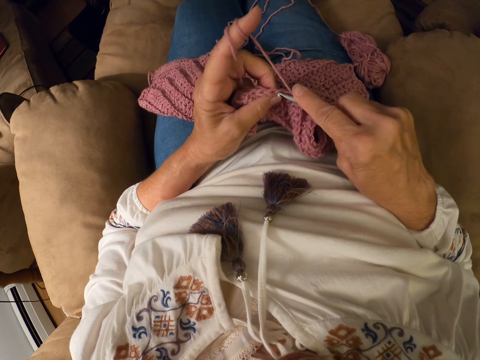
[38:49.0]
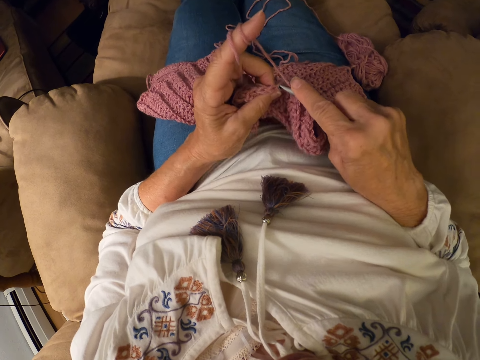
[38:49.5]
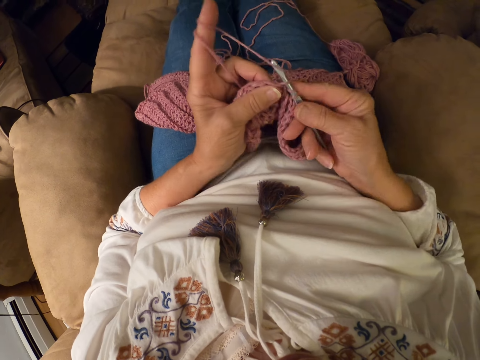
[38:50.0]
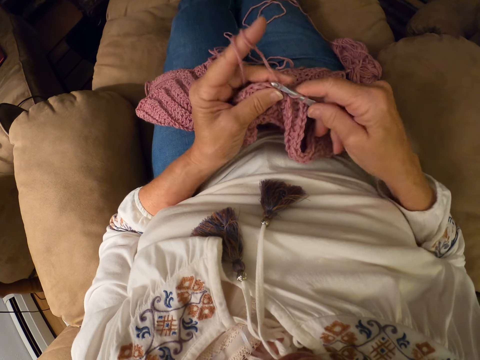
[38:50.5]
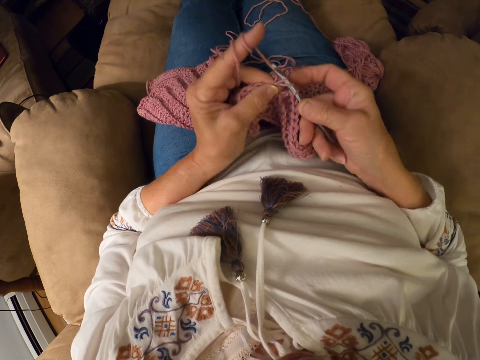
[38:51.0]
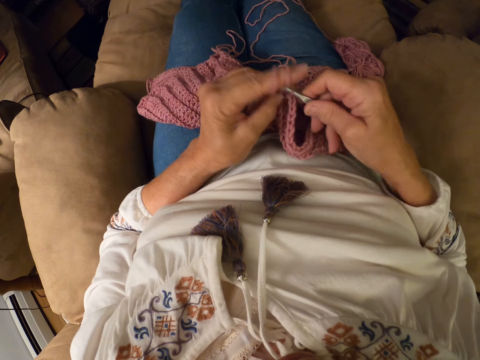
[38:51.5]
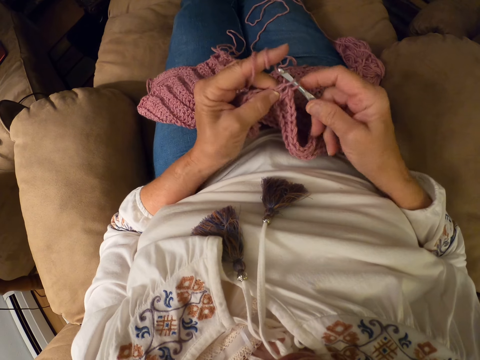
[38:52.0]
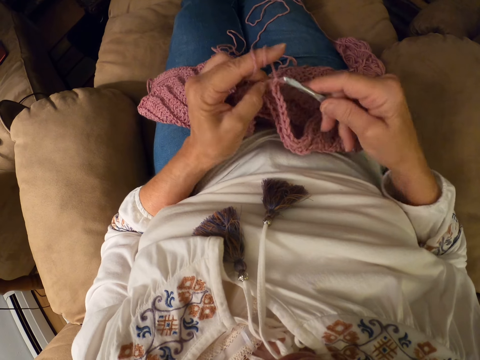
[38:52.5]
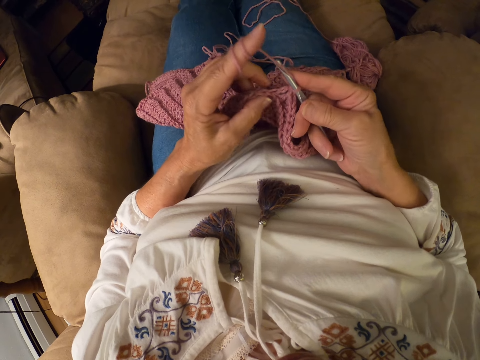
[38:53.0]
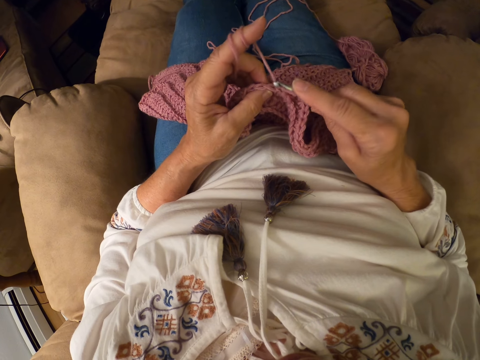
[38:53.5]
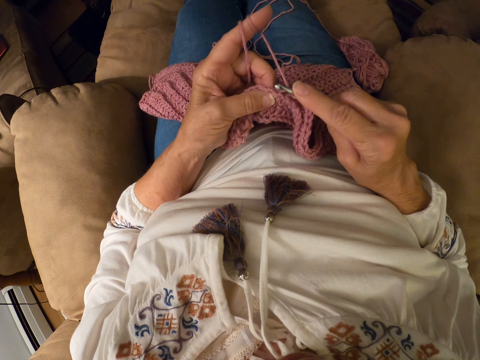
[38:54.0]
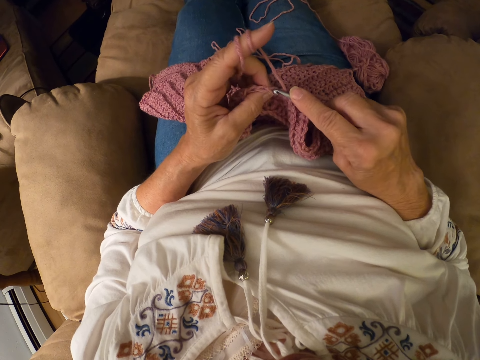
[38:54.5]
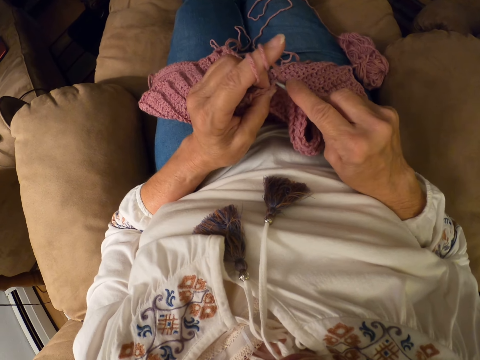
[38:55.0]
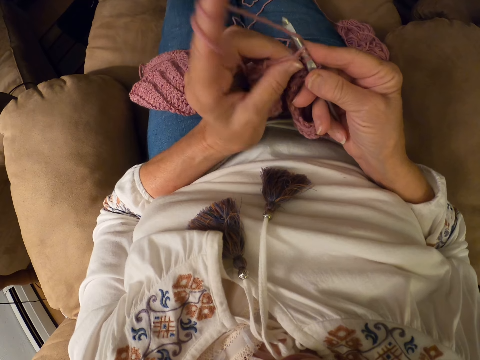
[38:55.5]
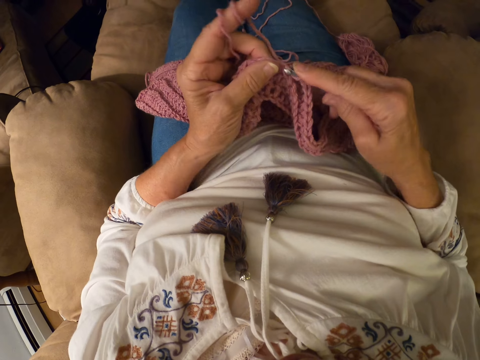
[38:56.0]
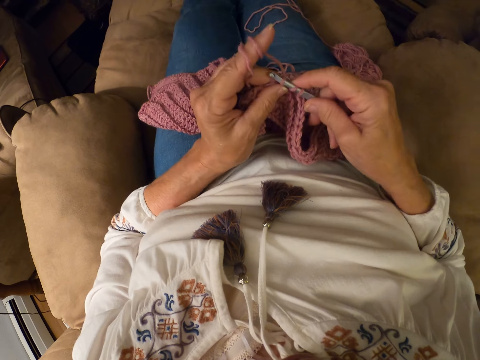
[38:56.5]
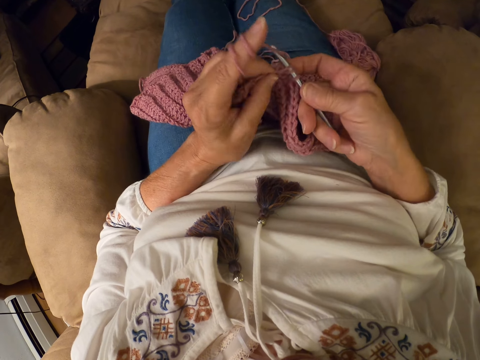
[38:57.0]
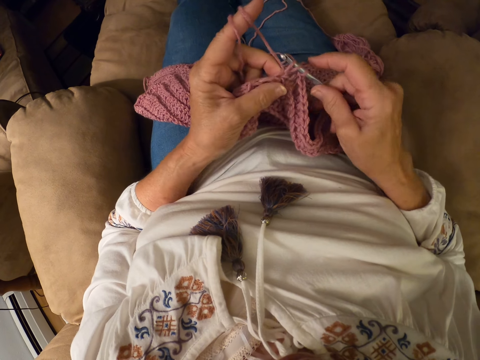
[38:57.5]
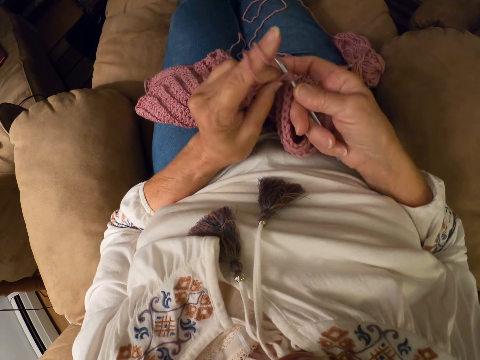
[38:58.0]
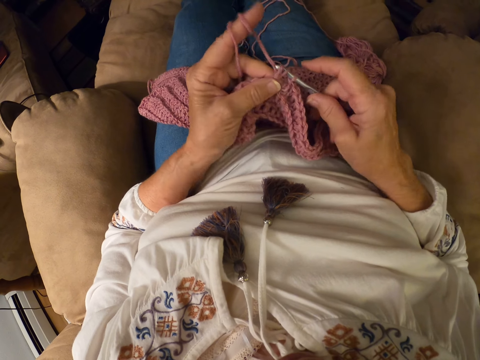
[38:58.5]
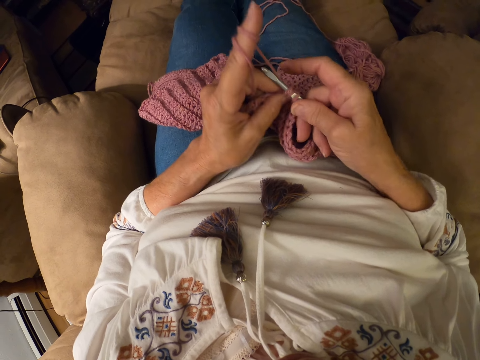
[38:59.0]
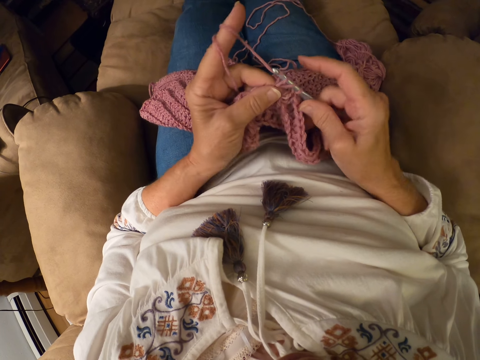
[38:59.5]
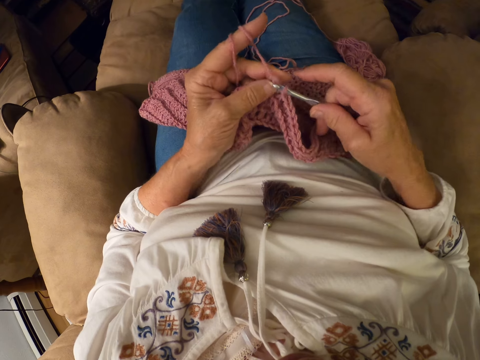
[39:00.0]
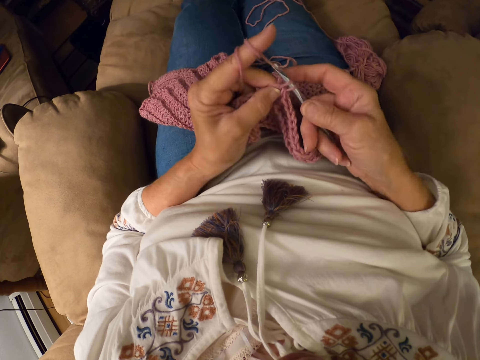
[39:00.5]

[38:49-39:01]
The camera wearer crochets the yarn with the crochet hook.

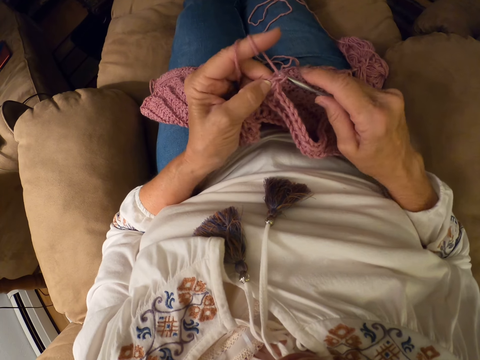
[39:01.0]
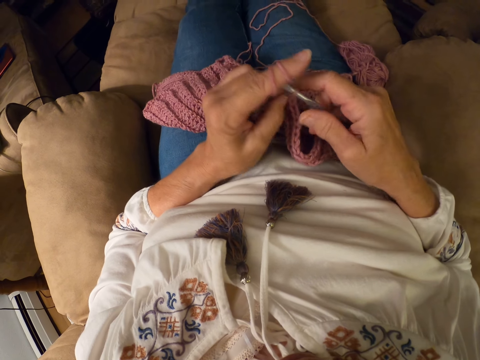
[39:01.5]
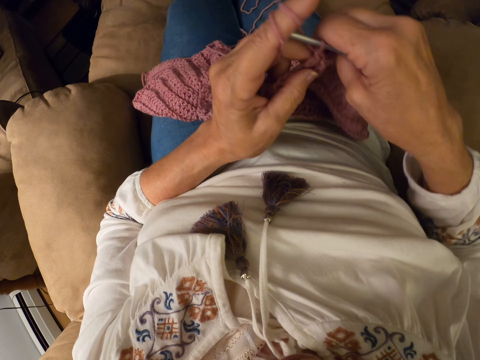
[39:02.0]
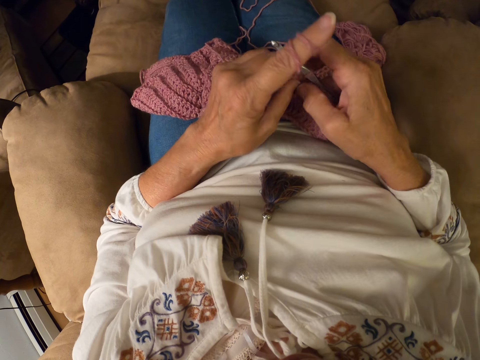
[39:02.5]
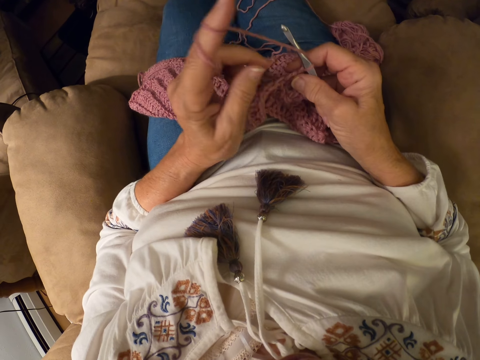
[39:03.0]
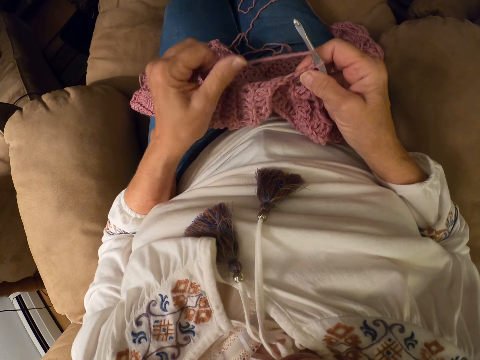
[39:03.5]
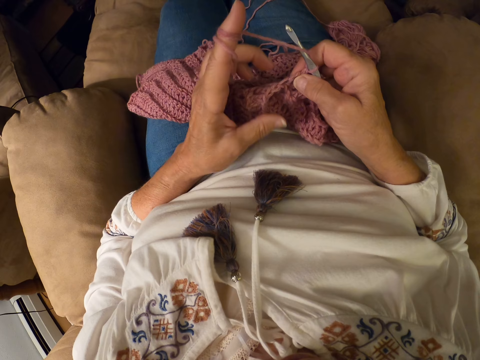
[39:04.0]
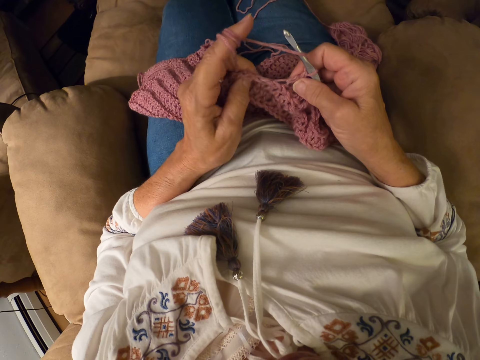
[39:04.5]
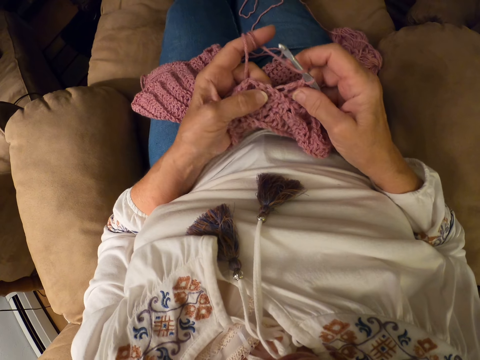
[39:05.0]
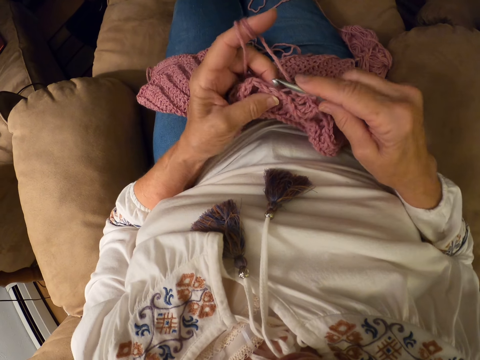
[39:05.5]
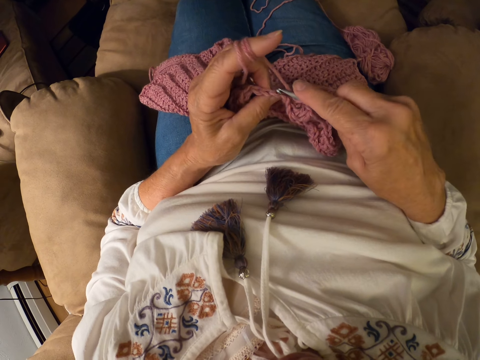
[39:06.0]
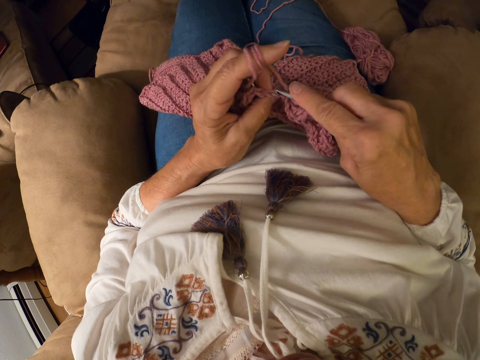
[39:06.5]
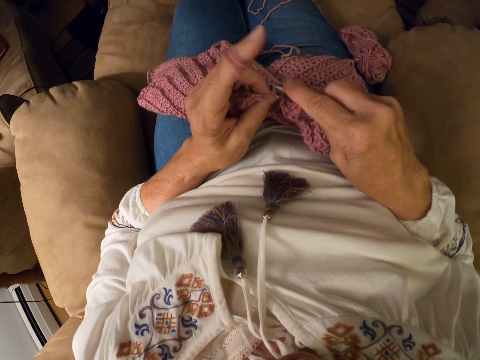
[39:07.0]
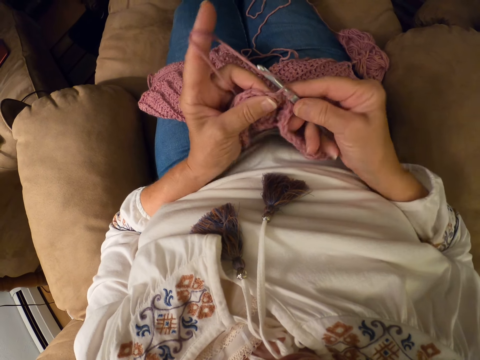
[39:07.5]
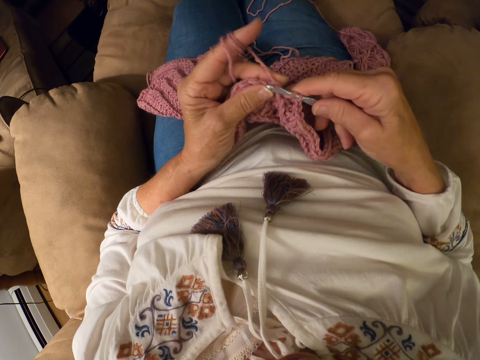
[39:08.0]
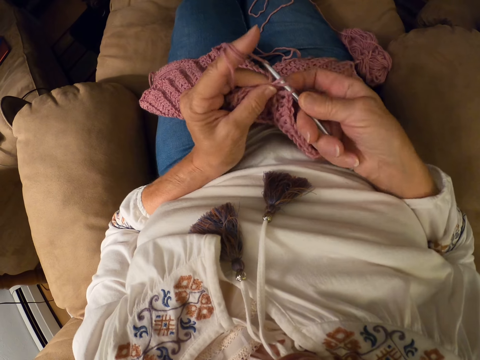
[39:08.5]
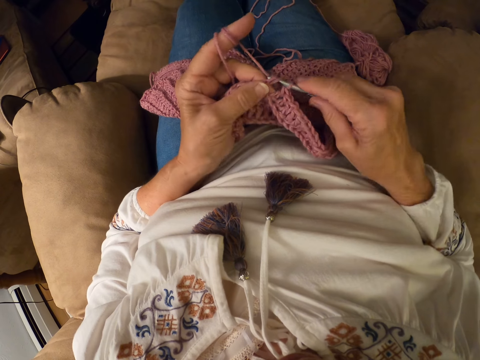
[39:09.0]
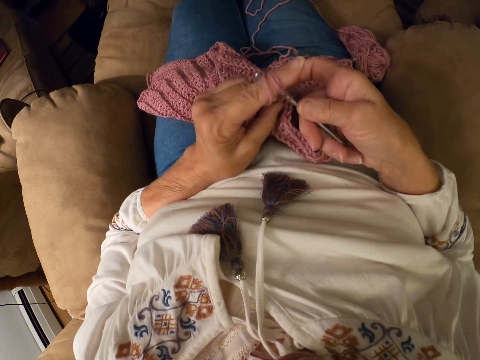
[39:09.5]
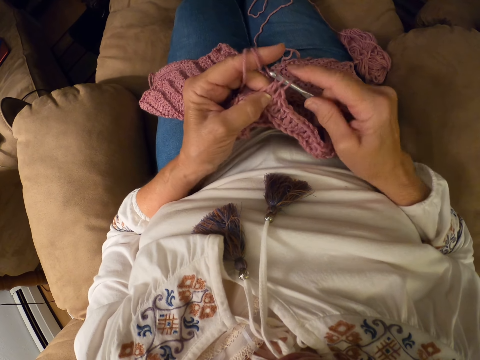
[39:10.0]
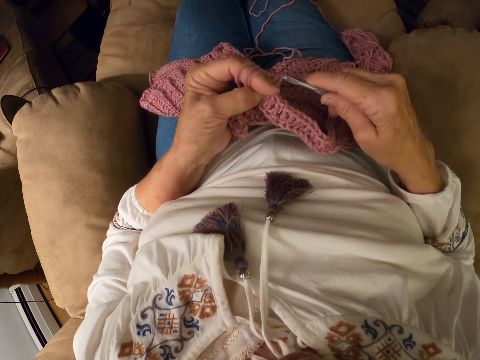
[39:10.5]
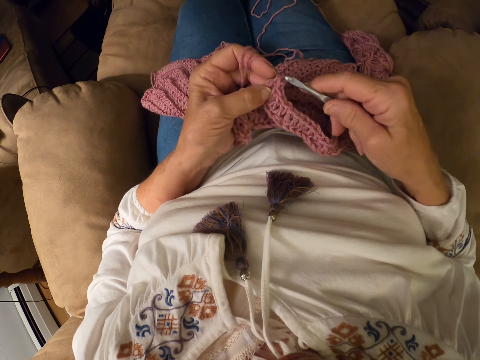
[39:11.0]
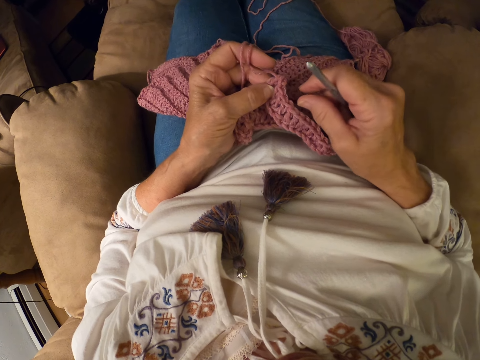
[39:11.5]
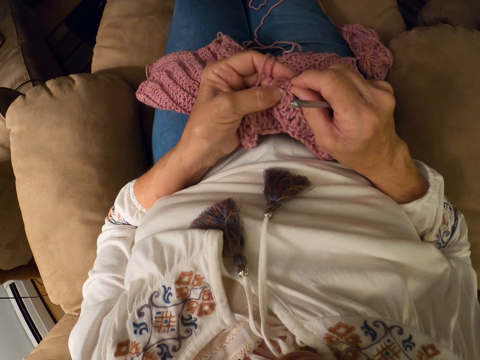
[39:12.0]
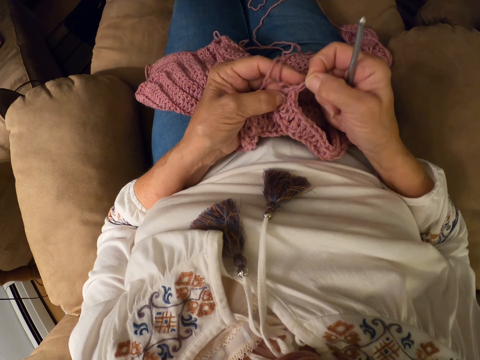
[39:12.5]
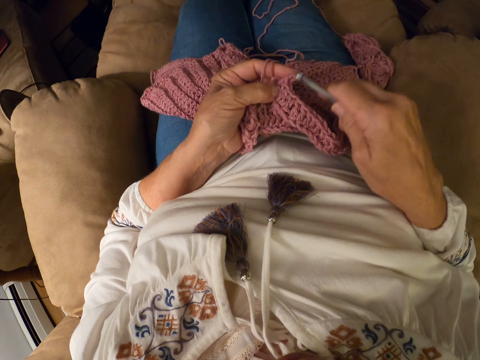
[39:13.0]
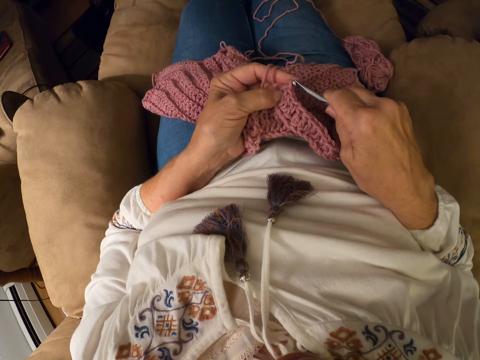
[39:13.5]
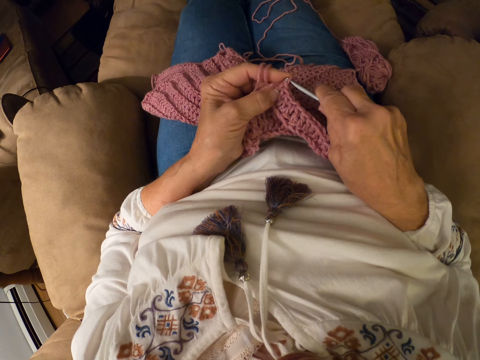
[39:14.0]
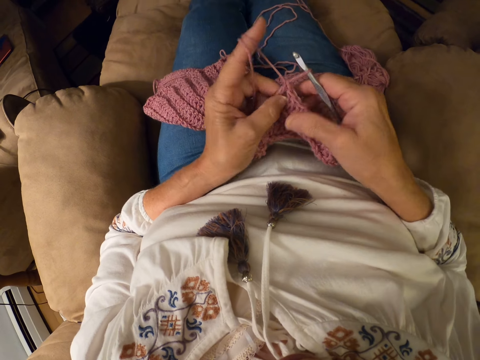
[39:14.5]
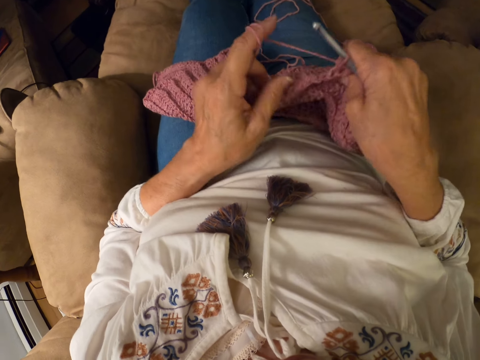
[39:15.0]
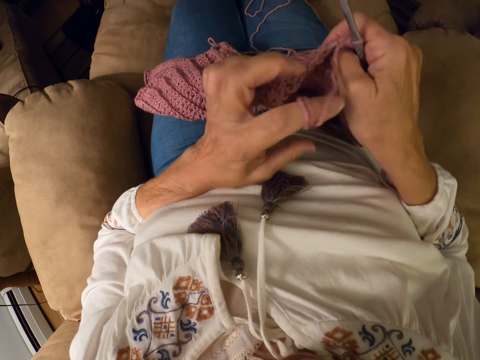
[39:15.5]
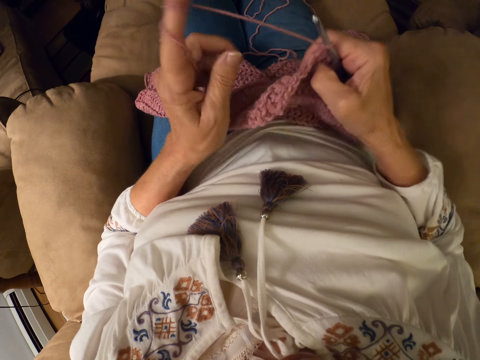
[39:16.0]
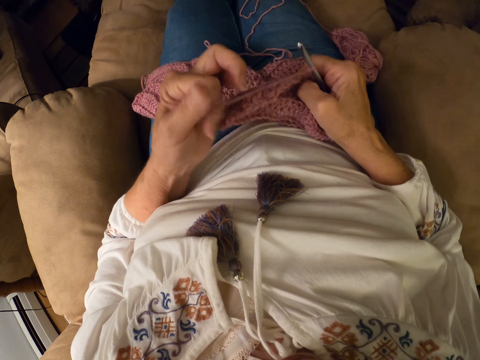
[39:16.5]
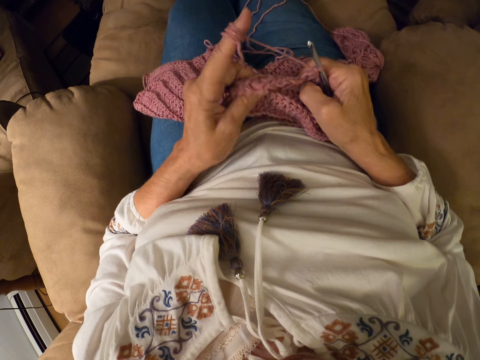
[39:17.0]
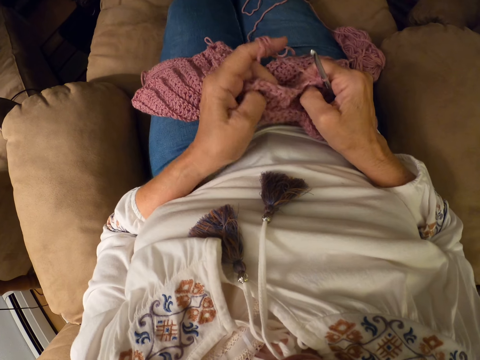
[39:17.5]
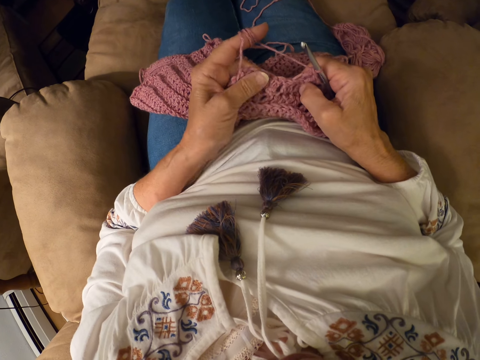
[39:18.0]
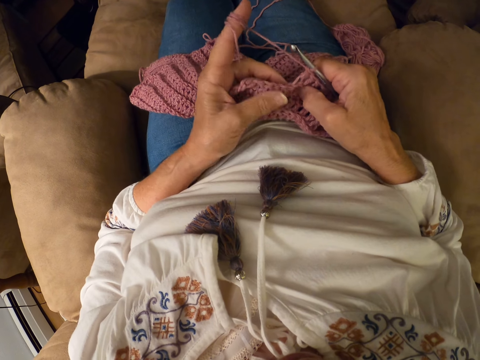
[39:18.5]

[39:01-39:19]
The camera wearer straightens the sweater fabric. She rolls the yarn with her left index finger. She crochets the yarn with the crochet hook. She pulls a thread from the sweater fabric. She untangles the yarn with her hand. She pierces the sweater fabric with the crochet hook. She crochets the yarn with the crochet hook. She holds the sweater fabric with both hands. She rolls the yarn with her left index finger.
